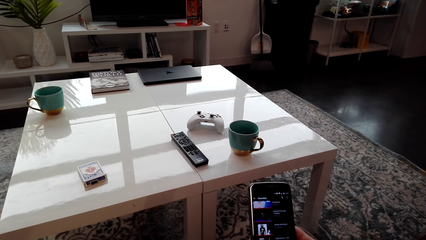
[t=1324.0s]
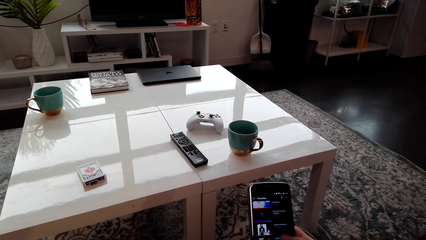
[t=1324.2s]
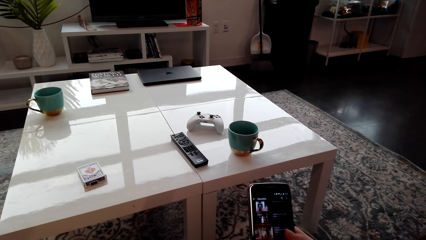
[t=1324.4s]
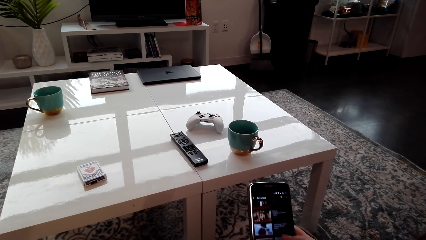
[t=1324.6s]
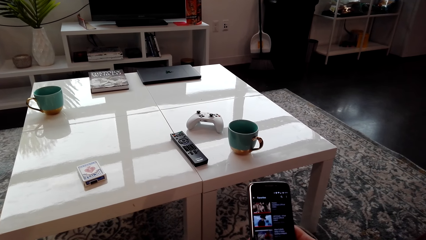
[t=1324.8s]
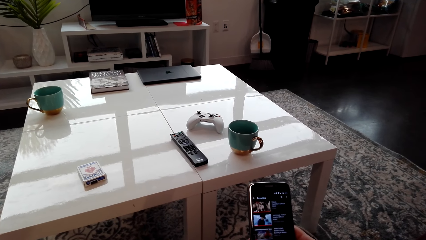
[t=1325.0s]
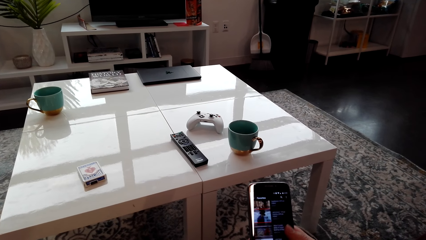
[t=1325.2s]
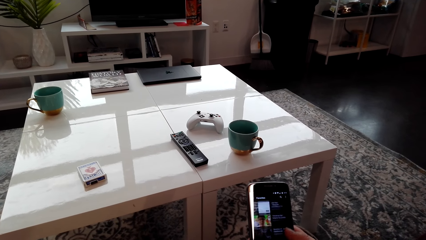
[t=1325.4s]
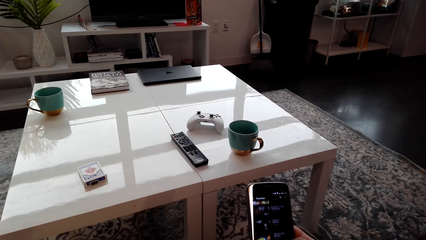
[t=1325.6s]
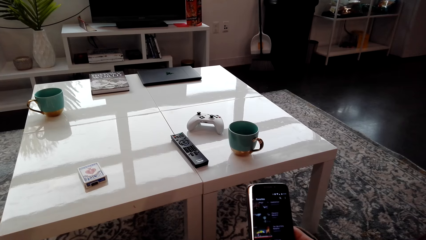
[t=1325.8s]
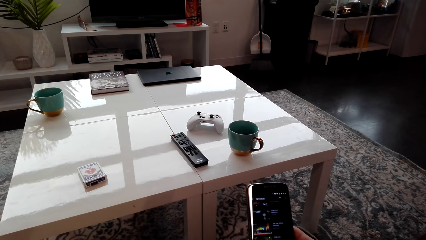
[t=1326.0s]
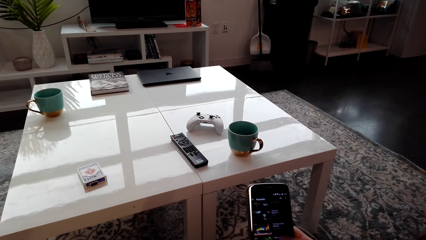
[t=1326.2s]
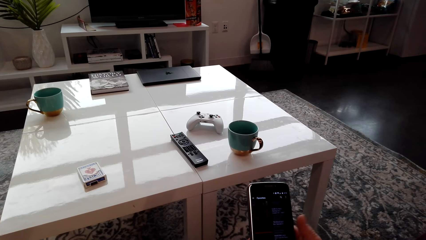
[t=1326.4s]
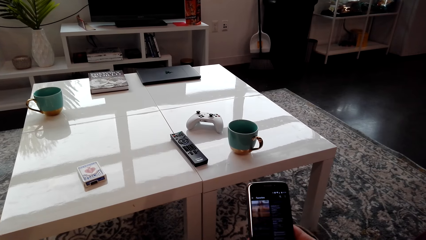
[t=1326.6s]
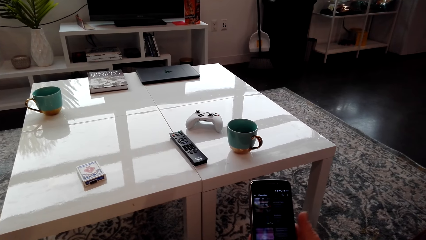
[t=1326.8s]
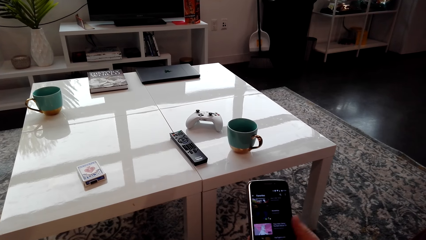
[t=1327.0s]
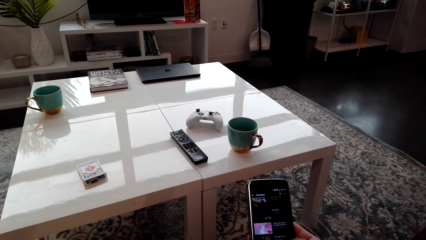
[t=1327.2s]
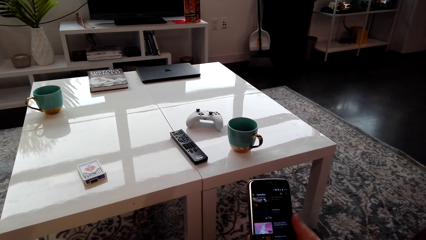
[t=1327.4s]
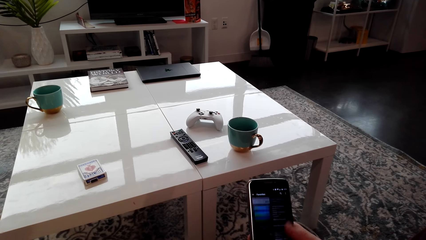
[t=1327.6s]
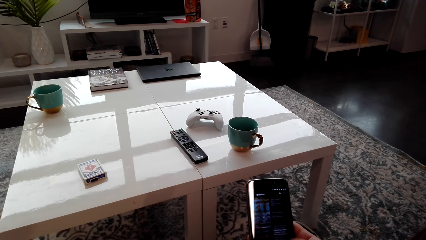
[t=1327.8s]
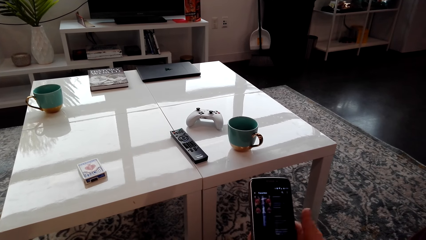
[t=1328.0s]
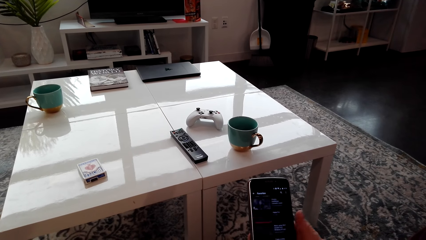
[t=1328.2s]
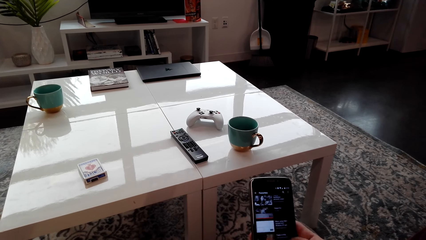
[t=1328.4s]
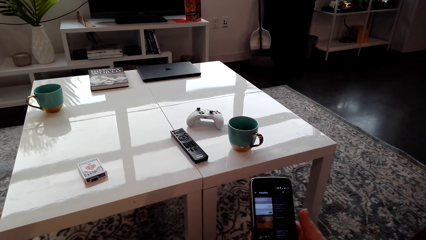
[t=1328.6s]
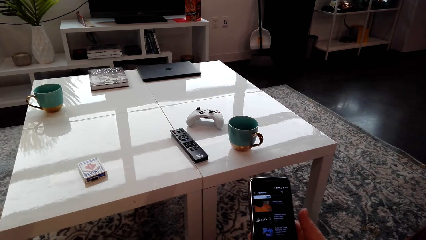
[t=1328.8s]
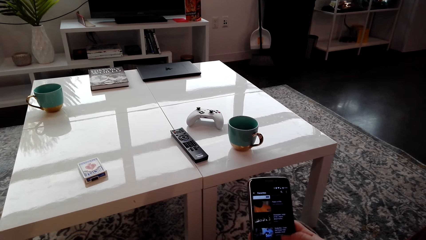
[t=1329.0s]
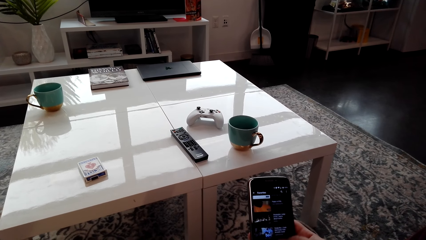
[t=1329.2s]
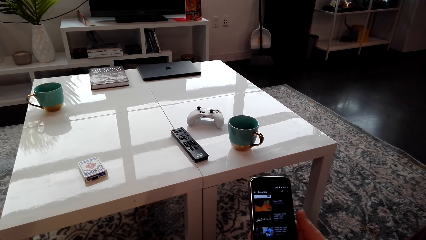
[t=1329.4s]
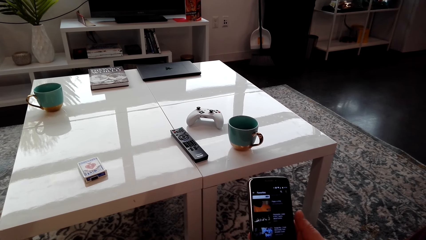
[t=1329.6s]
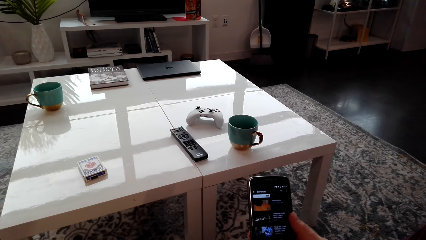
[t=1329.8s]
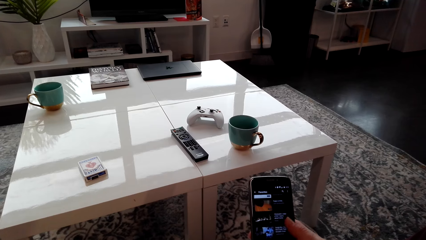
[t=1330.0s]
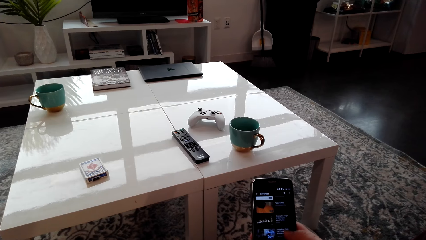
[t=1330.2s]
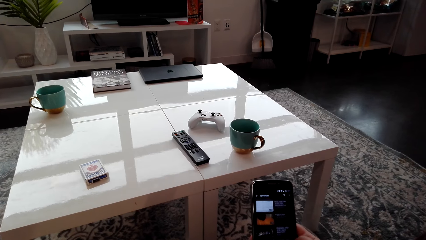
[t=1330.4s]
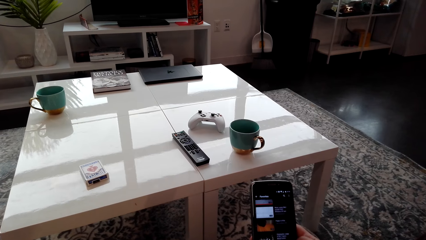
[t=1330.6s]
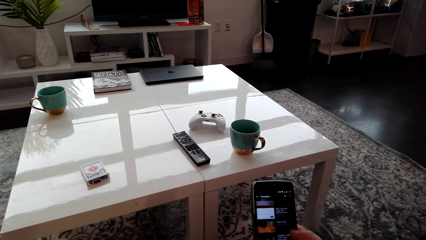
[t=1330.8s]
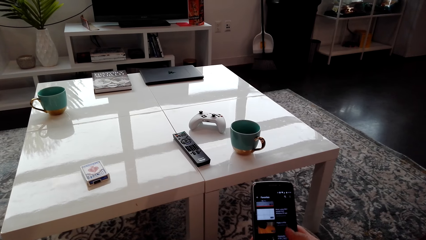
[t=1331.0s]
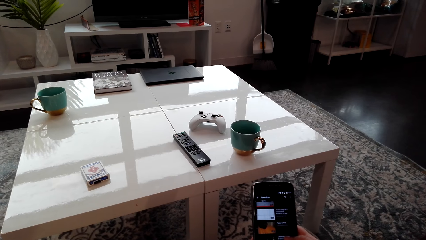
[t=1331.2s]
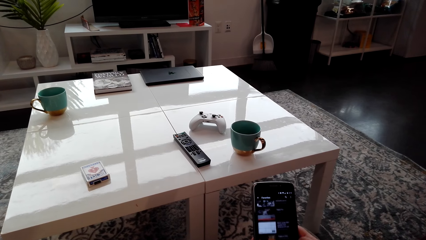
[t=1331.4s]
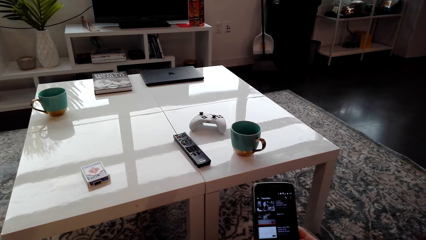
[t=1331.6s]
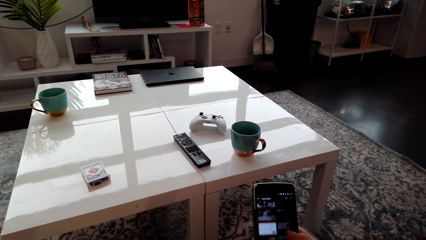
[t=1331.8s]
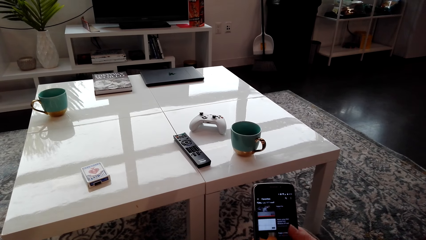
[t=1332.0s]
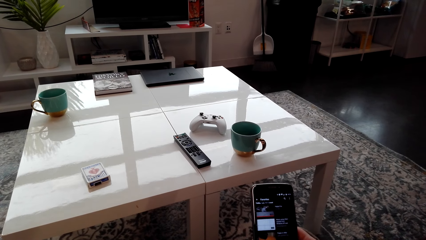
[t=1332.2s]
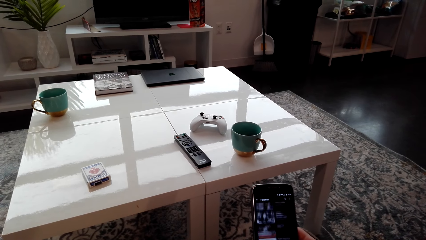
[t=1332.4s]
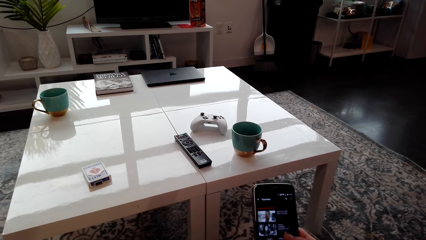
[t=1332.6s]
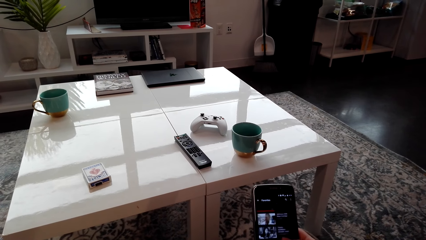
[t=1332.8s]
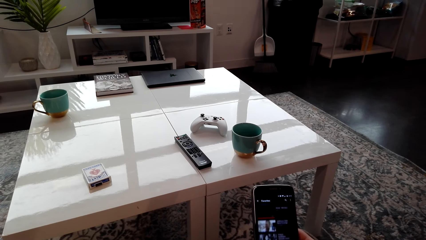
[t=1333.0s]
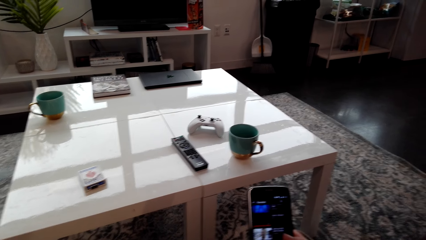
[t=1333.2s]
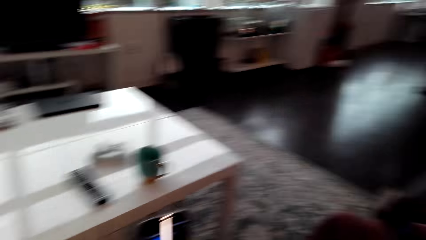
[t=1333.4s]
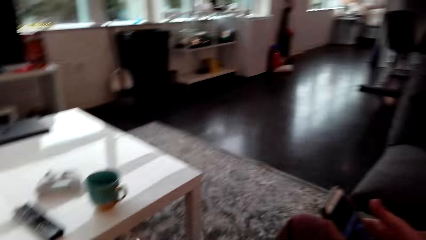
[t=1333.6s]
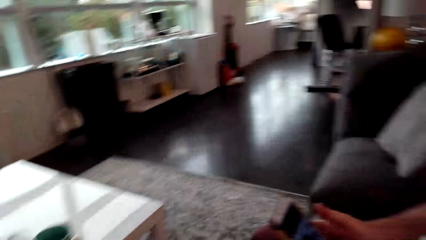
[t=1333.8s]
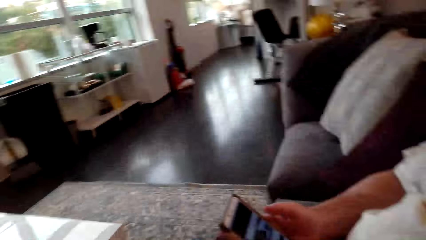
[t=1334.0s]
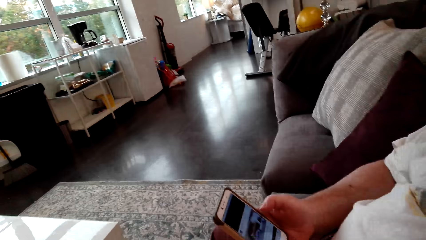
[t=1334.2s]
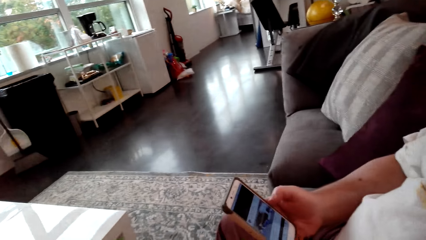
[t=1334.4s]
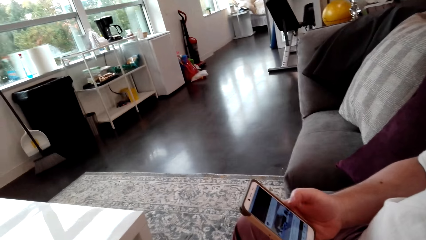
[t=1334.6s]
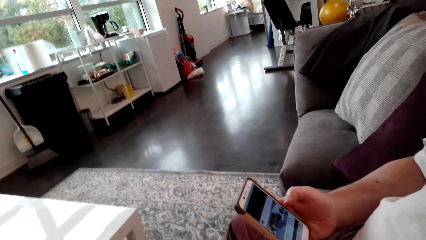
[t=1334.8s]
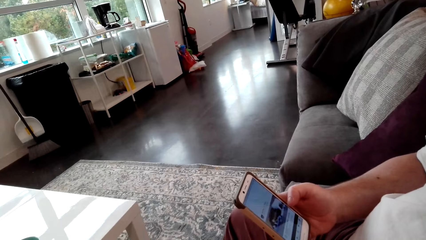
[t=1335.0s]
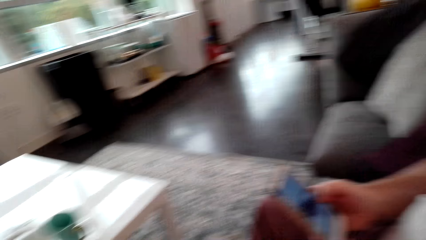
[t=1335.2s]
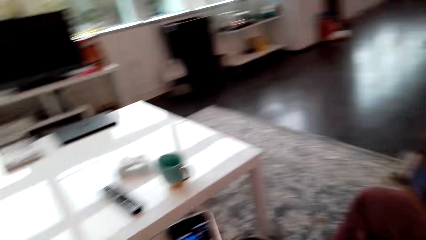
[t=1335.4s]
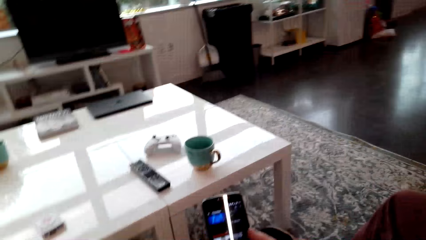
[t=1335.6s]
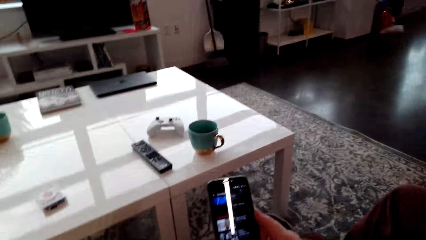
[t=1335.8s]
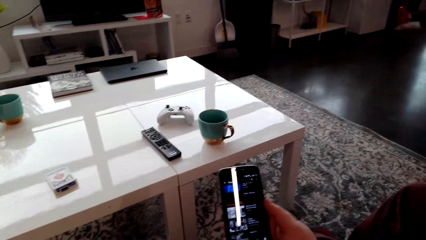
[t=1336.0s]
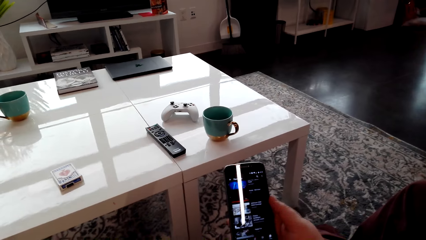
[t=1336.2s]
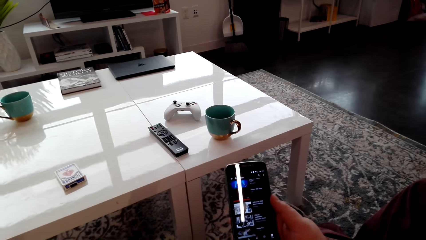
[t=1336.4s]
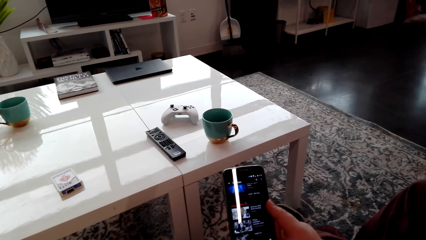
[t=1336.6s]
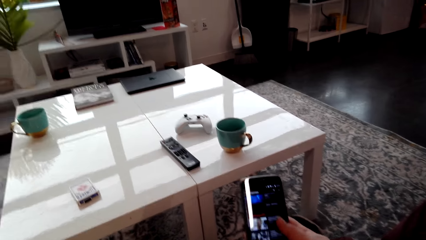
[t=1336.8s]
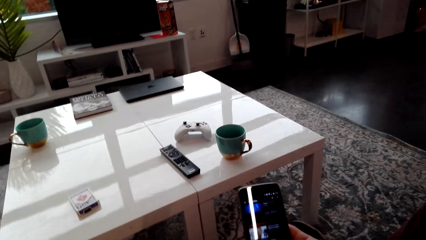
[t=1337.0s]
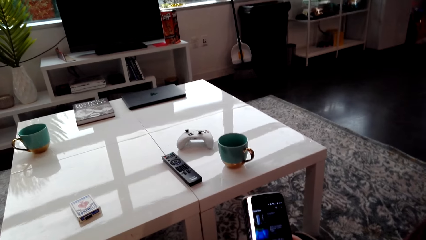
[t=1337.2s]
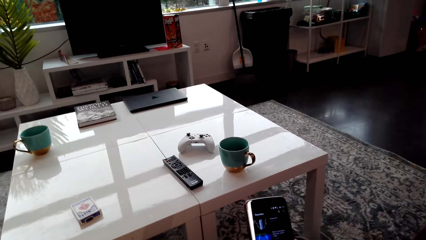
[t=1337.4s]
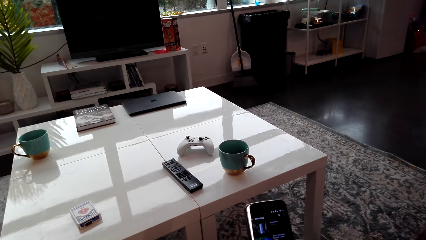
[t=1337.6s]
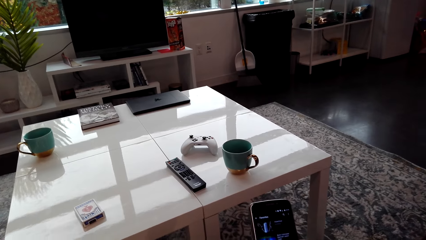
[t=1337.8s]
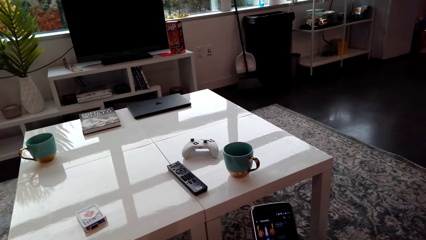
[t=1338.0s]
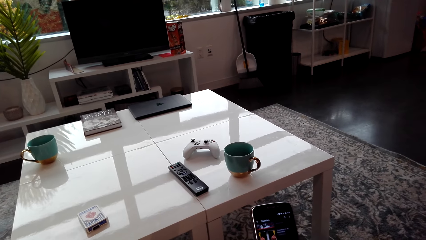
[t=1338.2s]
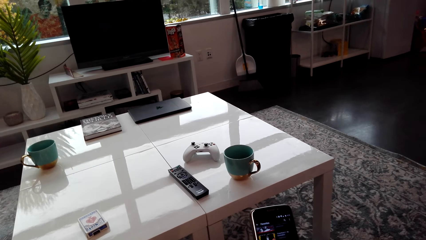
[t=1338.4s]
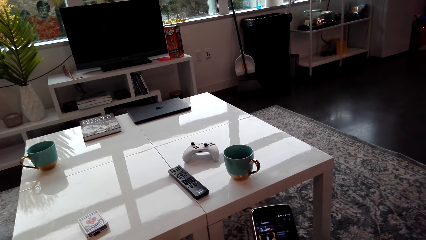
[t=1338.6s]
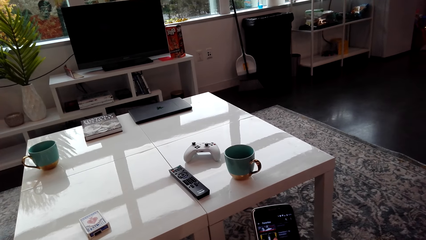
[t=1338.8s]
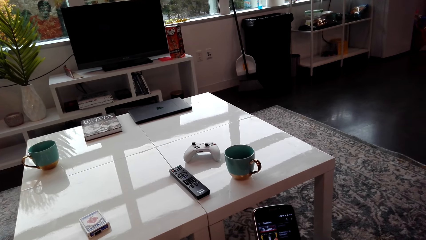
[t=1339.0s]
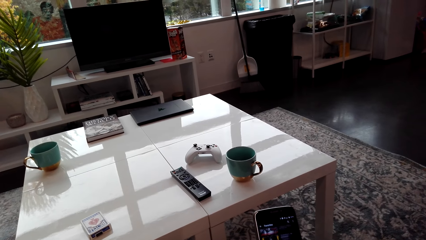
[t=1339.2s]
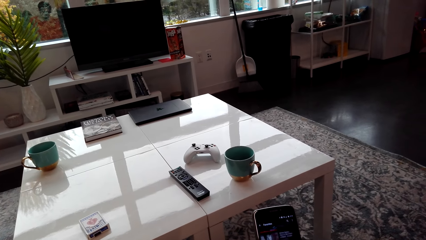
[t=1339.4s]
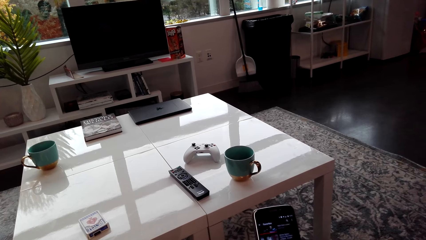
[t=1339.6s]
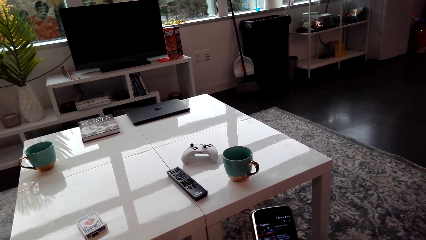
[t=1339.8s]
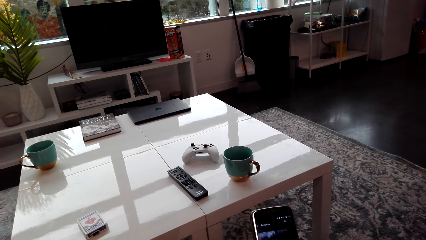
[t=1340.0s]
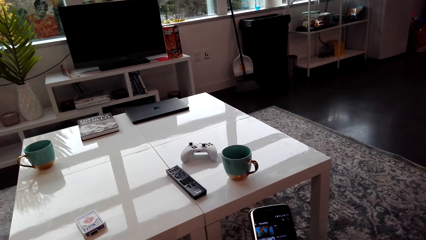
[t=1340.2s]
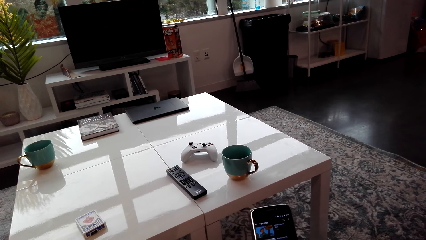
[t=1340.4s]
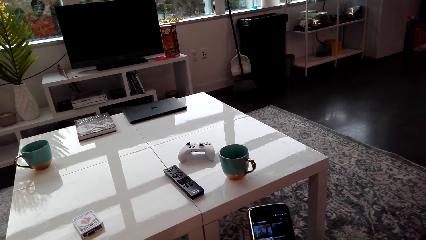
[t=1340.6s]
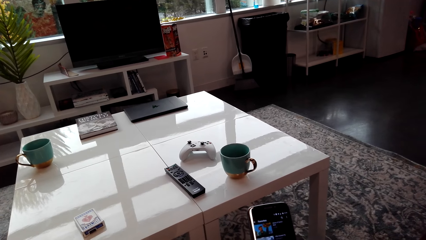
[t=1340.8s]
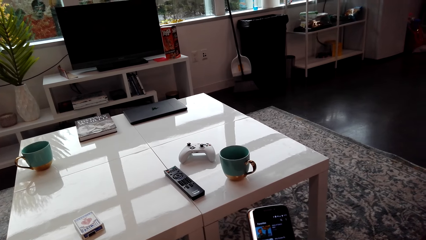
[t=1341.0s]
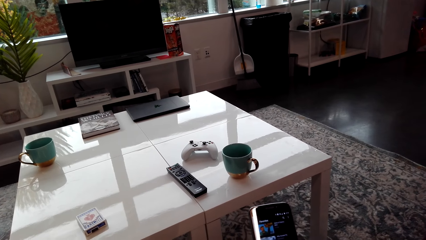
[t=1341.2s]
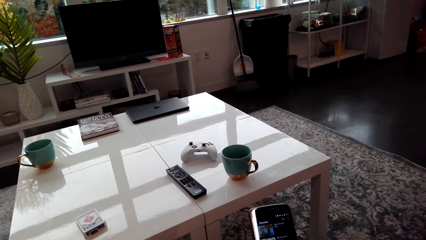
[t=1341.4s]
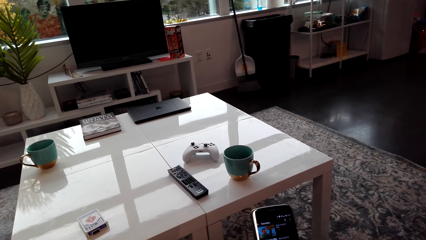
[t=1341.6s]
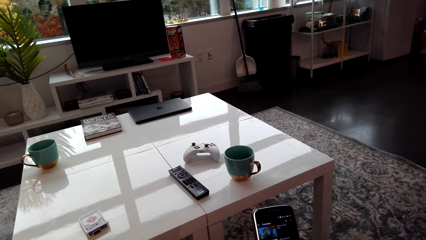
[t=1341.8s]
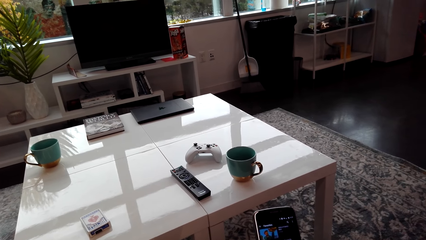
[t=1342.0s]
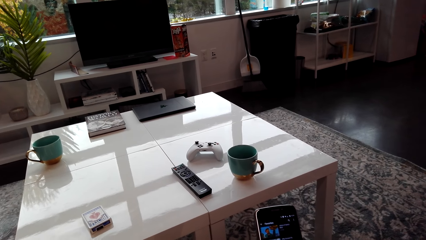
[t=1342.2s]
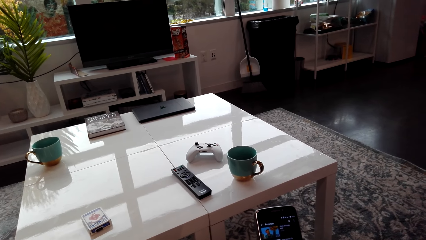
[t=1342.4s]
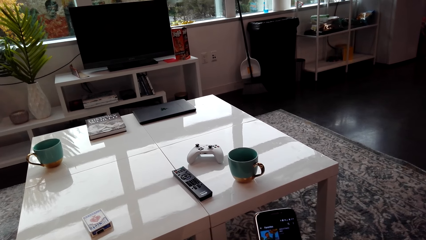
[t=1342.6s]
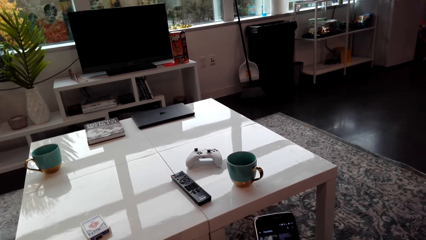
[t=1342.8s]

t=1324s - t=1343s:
The camera wearer turns. He looks around the house. A person operates the phone in his hands. The camera wearer looks around the house. He stares at the phone. He operates the phone in his hands.
